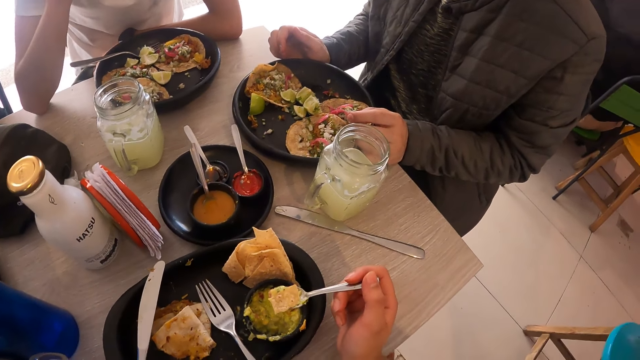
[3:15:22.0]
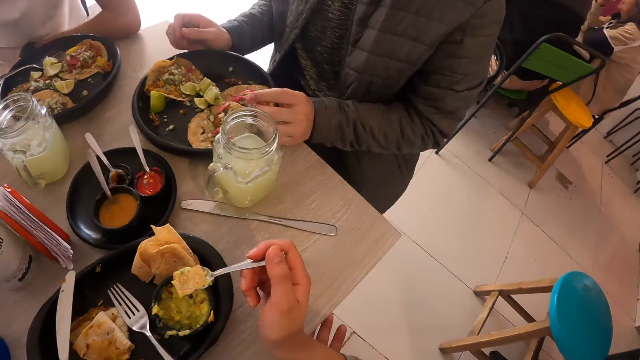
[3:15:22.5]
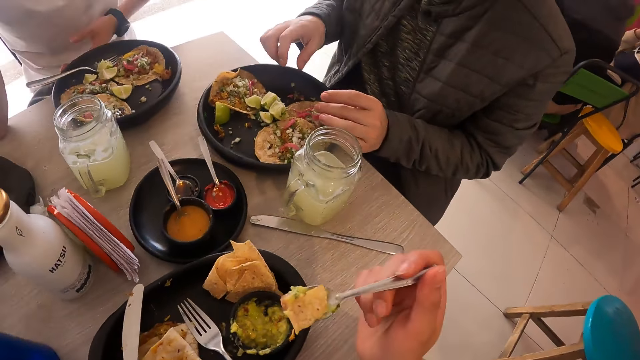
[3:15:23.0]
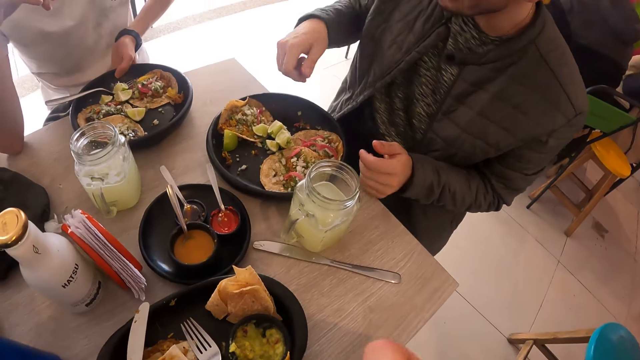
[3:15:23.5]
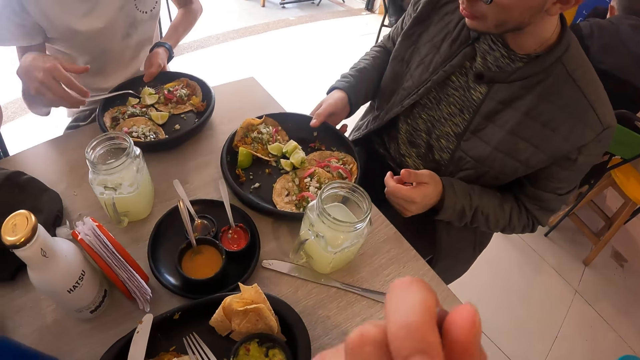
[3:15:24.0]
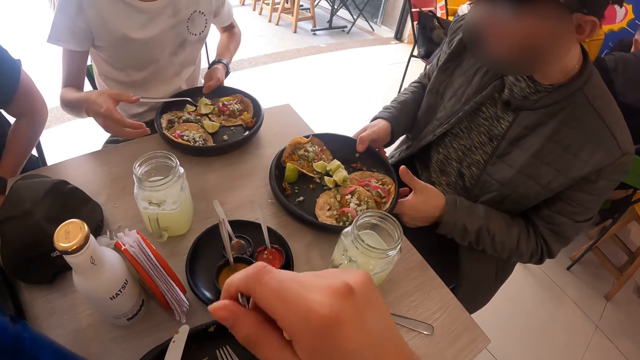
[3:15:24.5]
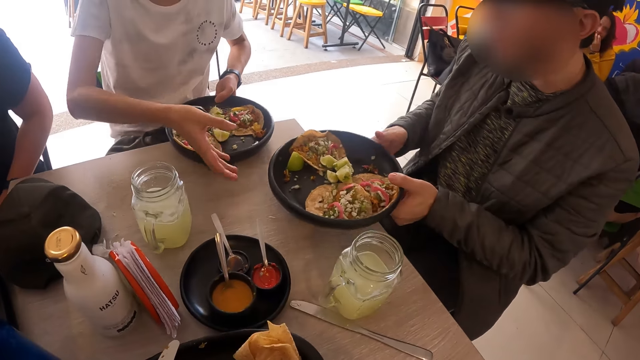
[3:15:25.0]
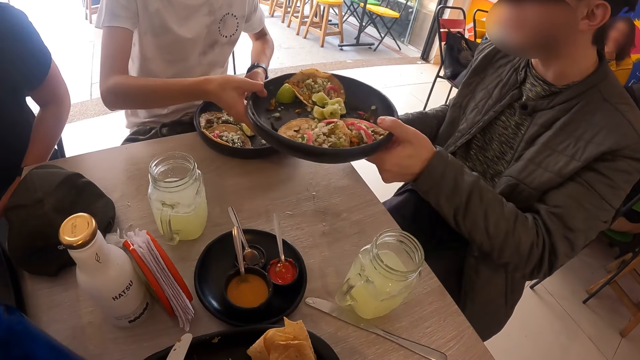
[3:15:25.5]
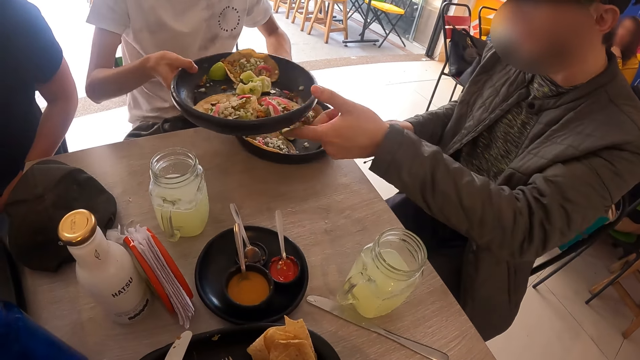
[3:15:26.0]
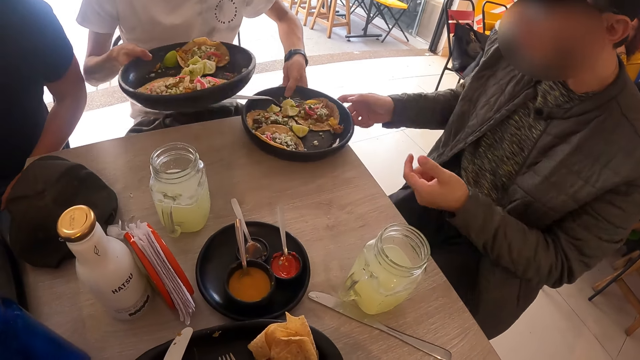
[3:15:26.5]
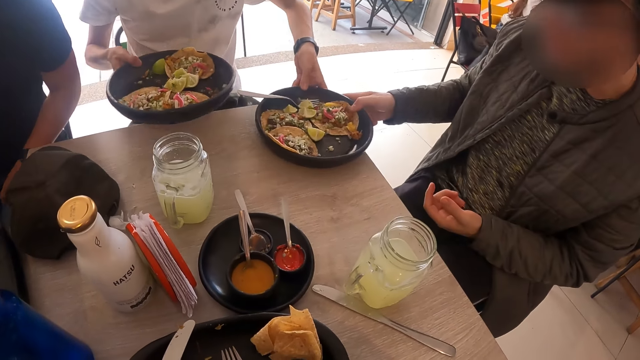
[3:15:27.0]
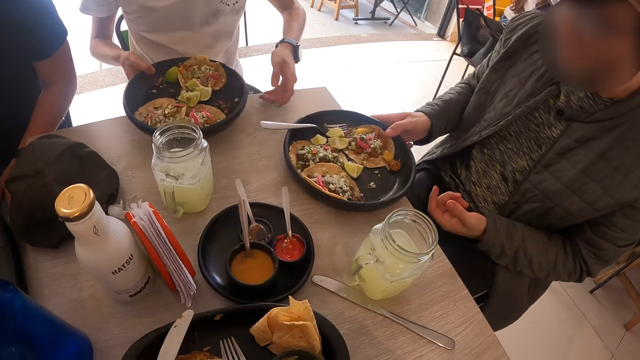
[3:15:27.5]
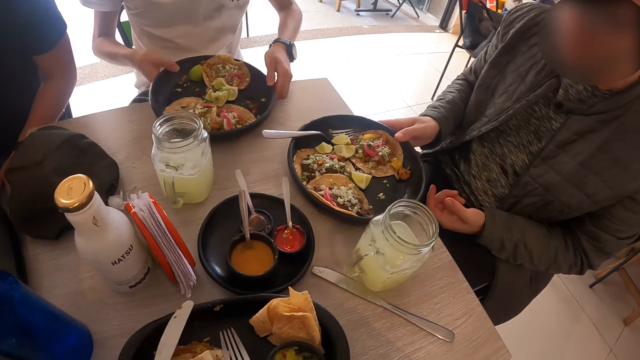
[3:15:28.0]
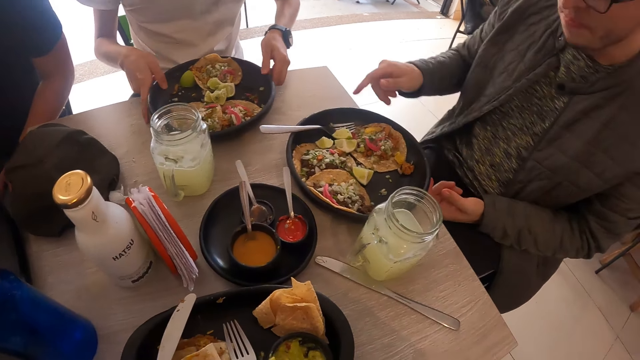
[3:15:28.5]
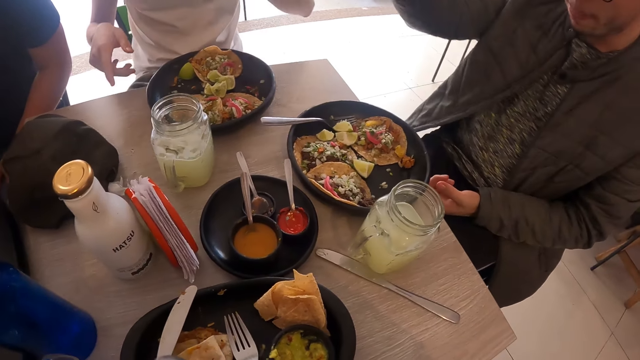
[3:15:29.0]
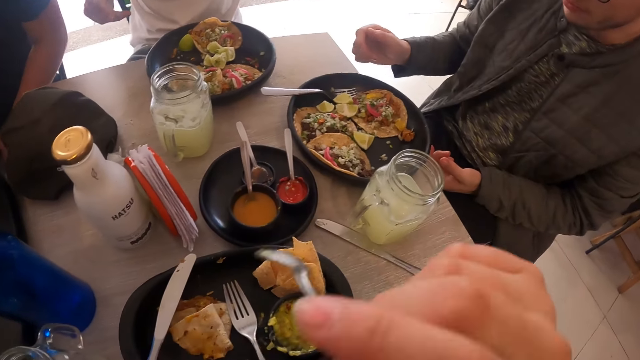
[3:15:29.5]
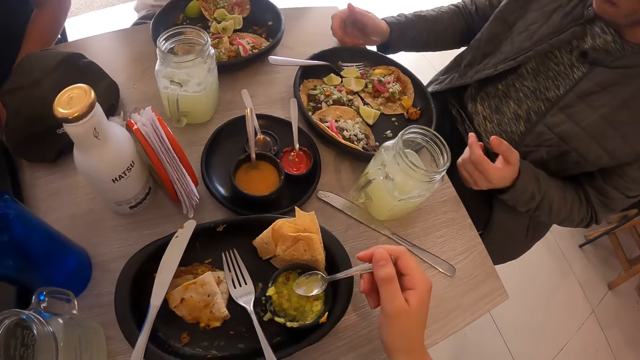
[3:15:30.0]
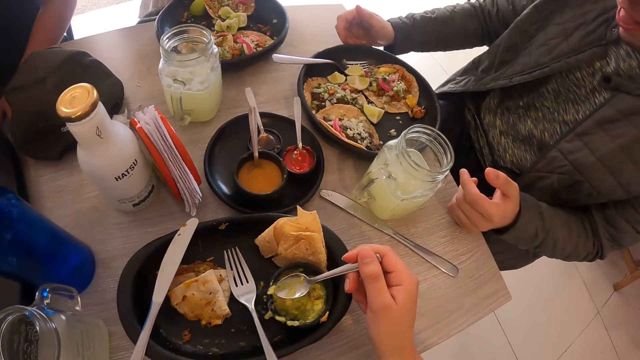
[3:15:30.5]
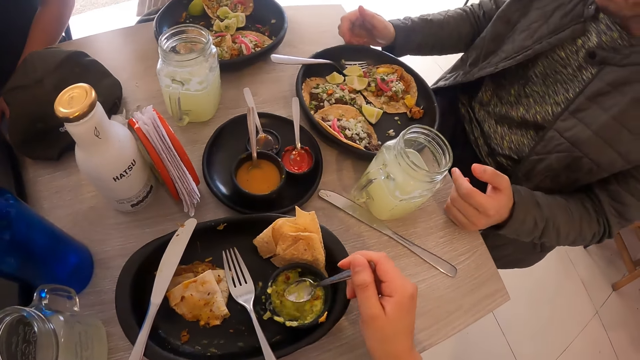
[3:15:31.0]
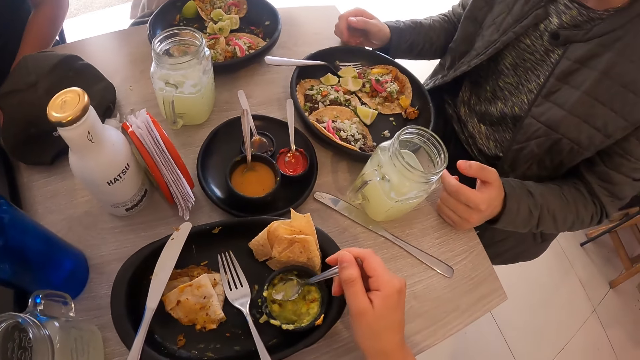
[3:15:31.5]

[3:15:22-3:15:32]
The camera wearer eats the sauce and the tortilla on the spoon in her right hand. A man picks up the plate. Another man picks up the plate. The other man passes the bowl or plate on the table to the first man with his left hand. The camera wearer moves the hand. The other man collects the bowl on the table from the first man with his right hand, and moves the plate. The camera wearer looks around. The other man moves the hand. The camera wearer puts the spoon on the plate.

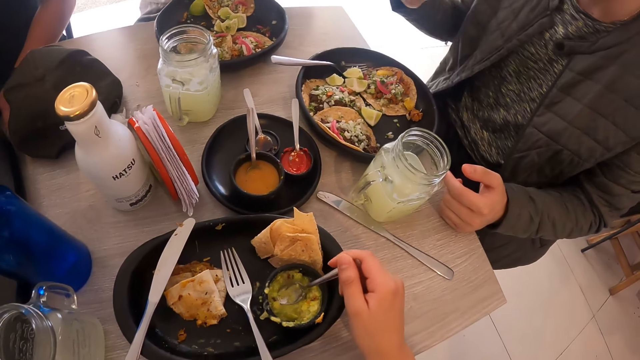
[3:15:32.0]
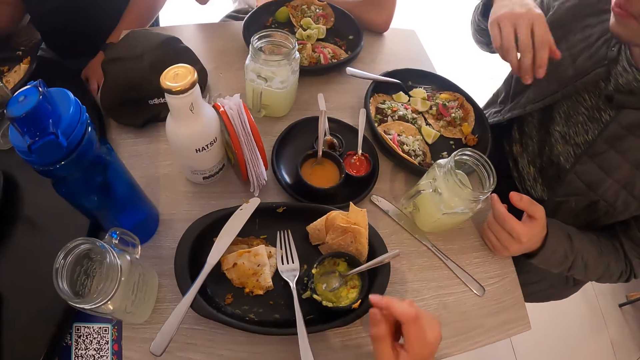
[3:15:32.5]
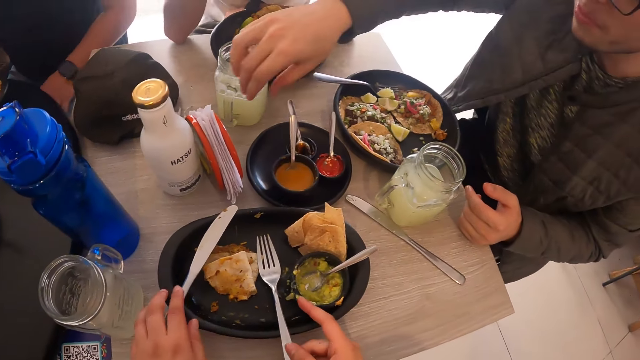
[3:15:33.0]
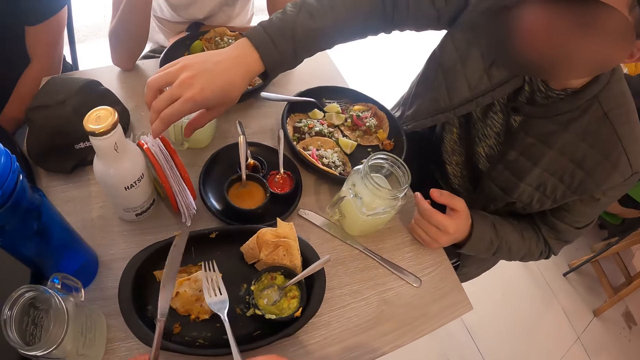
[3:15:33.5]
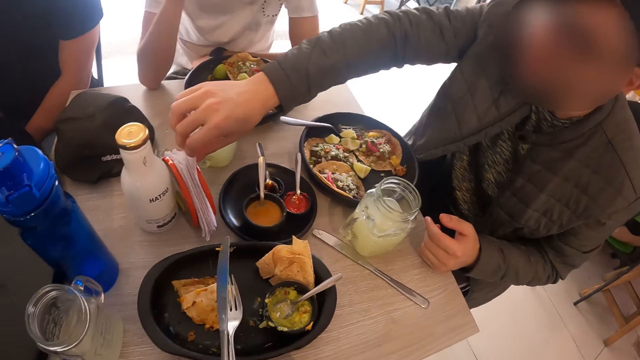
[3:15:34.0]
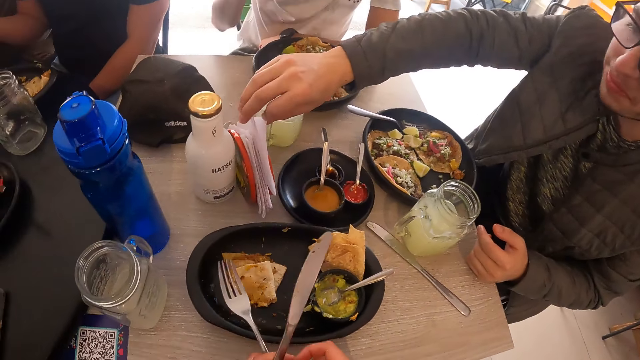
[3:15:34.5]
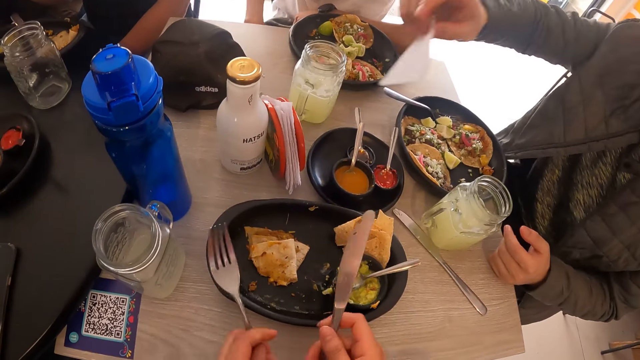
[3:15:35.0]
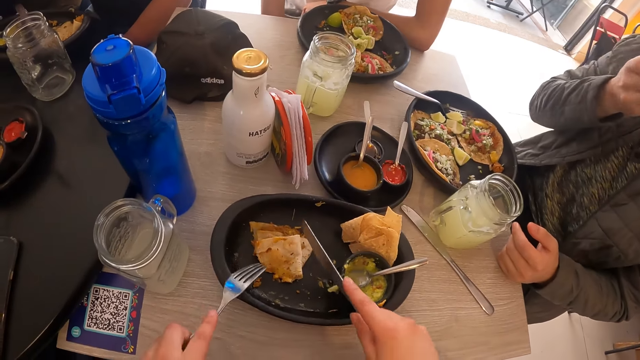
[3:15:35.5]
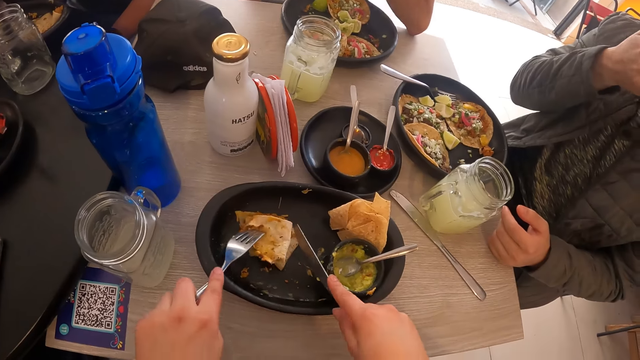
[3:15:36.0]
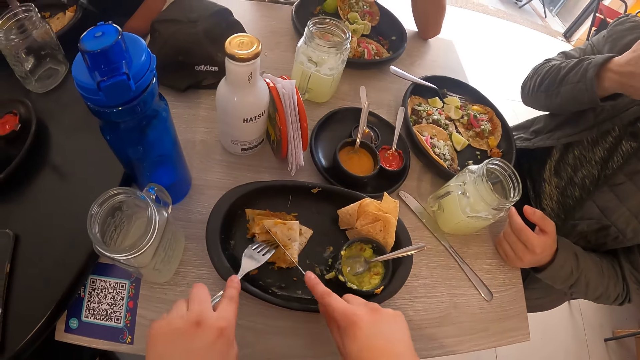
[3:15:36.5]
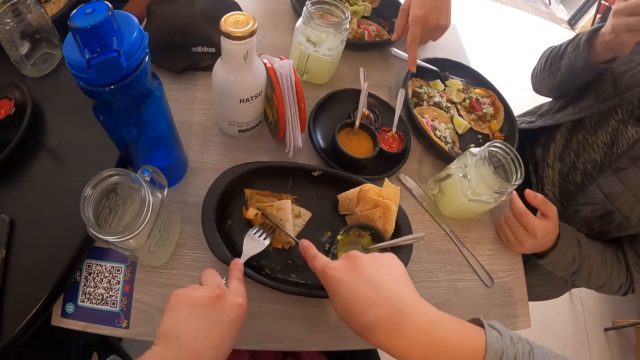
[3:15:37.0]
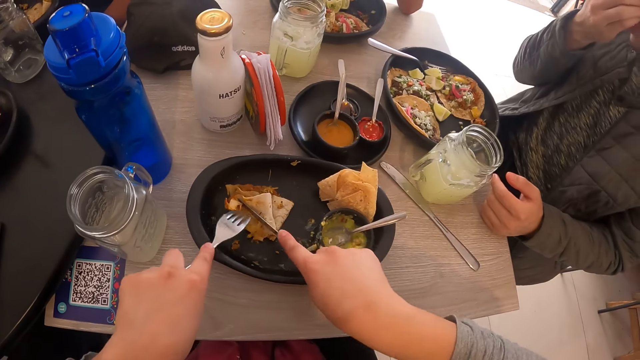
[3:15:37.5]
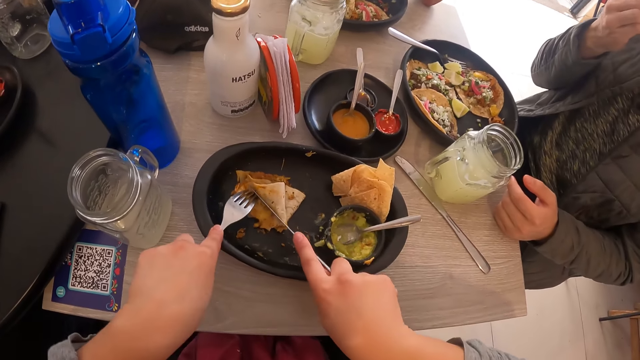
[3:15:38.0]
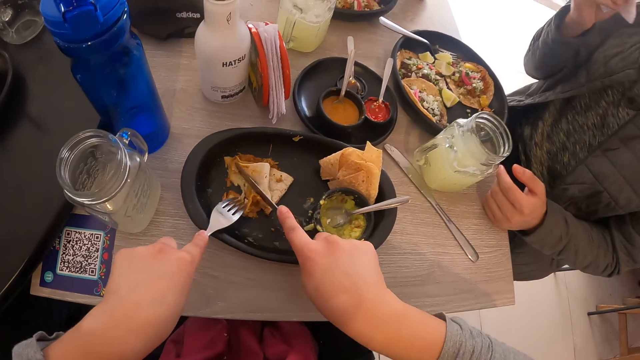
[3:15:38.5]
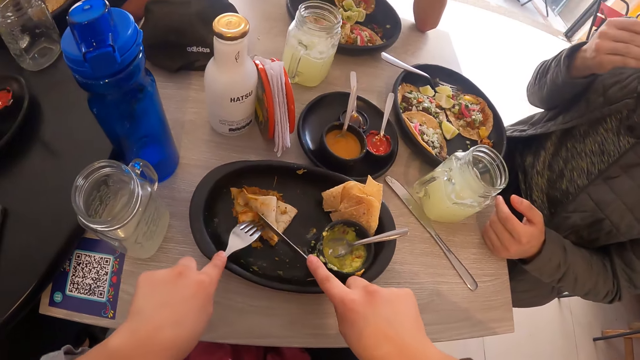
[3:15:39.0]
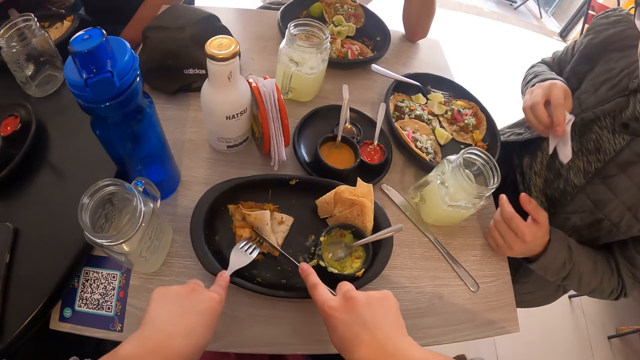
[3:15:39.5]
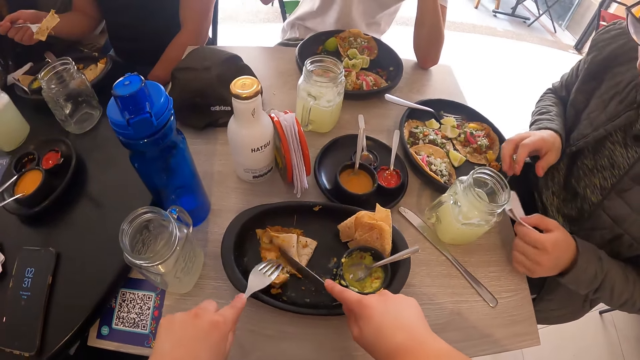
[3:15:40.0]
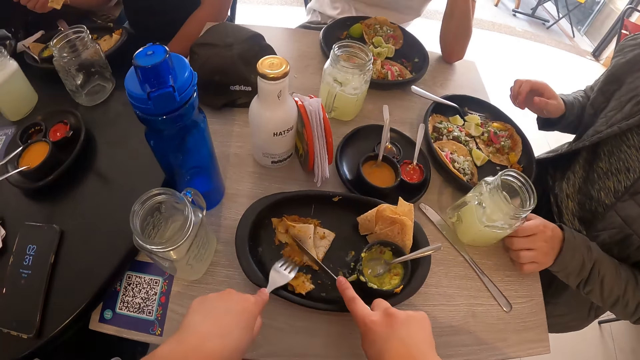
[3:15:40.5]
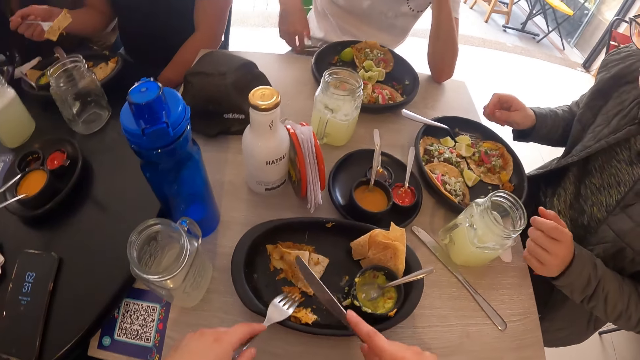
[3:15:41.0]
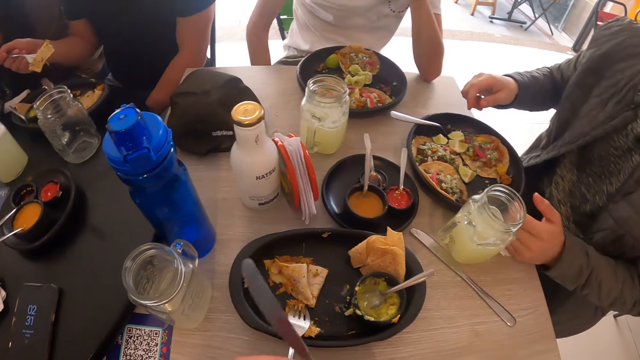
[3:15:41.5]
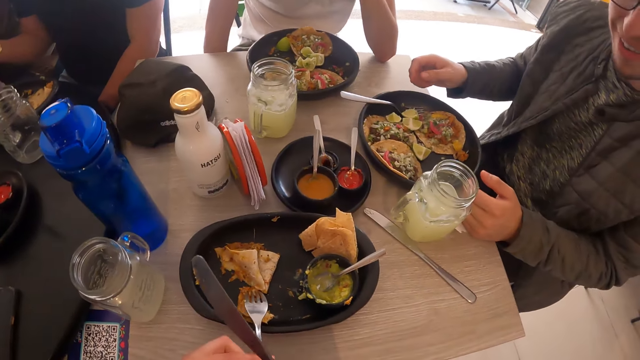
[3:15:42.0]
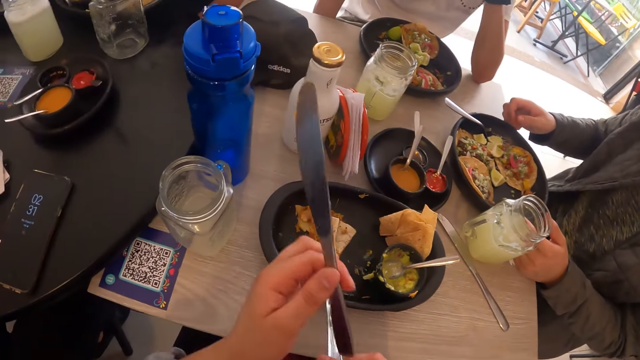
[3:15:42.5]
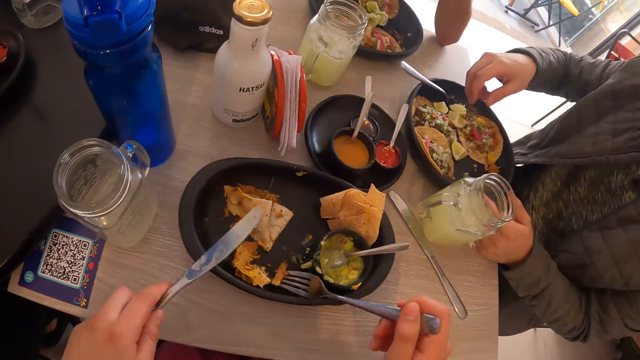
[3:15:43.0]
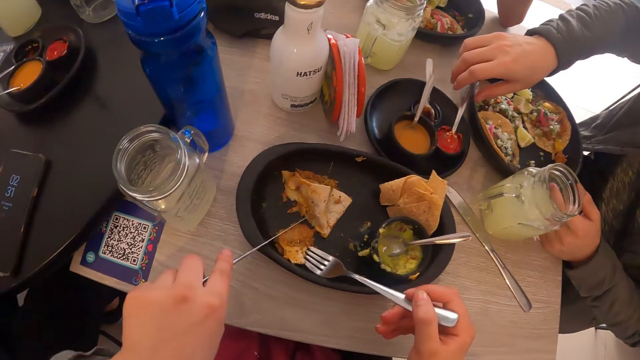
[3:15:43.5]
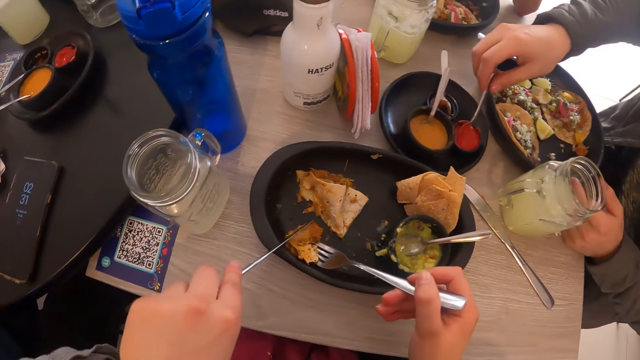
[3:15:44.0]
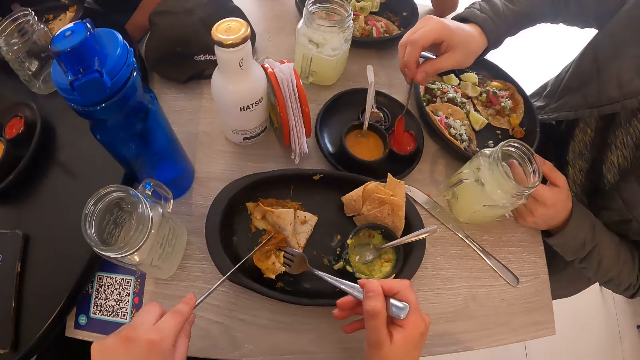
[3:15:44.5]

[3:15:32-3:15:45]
The camera wearer drops the spoon in the sauce dish with her right hand. She picks up the fork from the bowl with her right hand and picks up the knife from the bowl with her left hand. A man picks up a napkin from a napkin holder on the table with his right hand. The camera wearer passes the knife from her left hand to her right hand. She passes the fork from her right hand to her left hand. She cuts a tortilla with the fork in her left hand and the knife in her right hand. The man cleans his mouth with the napkin in his right hand. Another man holds a fork in his right hand. The first man passes the napkin from his right hand to his left hand and places the napkin on the table with his left hand. The camera wearer places the fork in the bowl with her left hand. She passes the knife from her right hand to her left hand. She picks up the fork from the bowl with her right hand. She places the tortilla on the fork in her right hand with the knife in her left hand. The first man picks up the spoon in the sauce dish with his right hand and scoops some sauce from the sauce dish with the spoon in his right hand.
